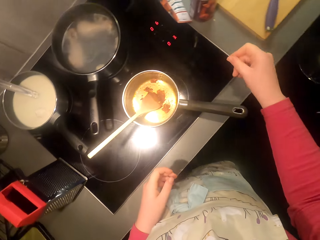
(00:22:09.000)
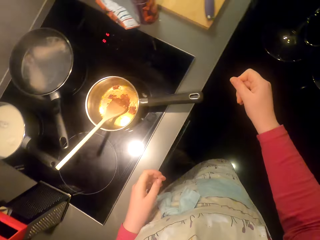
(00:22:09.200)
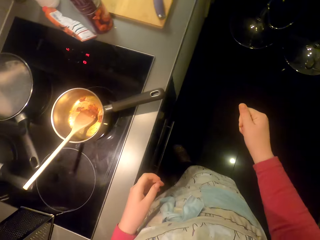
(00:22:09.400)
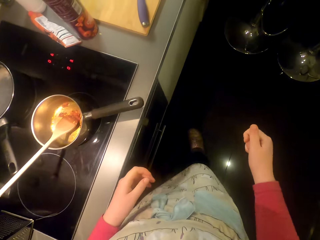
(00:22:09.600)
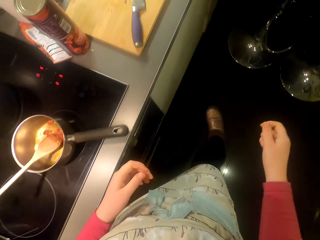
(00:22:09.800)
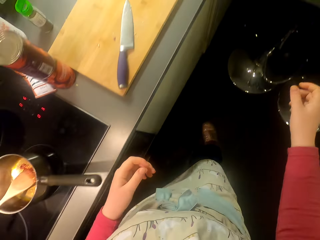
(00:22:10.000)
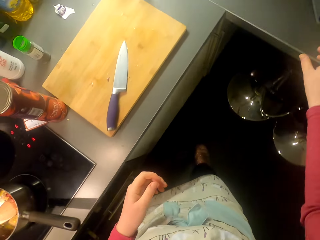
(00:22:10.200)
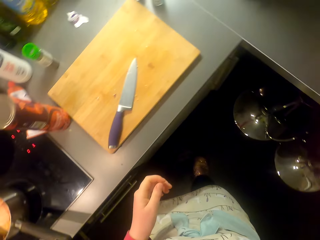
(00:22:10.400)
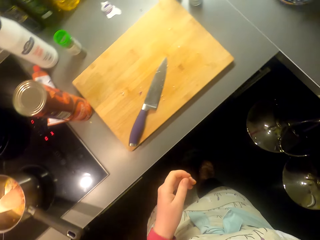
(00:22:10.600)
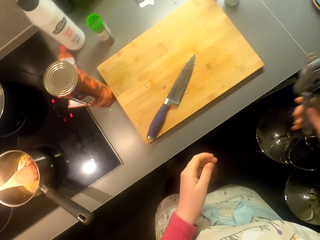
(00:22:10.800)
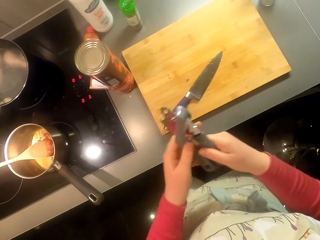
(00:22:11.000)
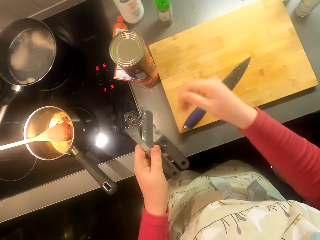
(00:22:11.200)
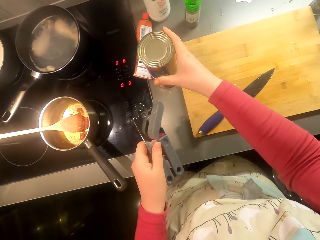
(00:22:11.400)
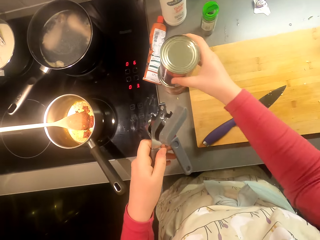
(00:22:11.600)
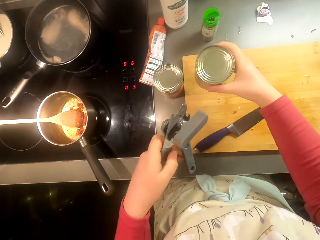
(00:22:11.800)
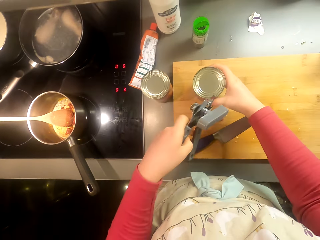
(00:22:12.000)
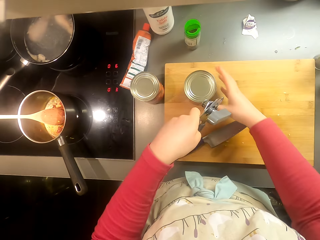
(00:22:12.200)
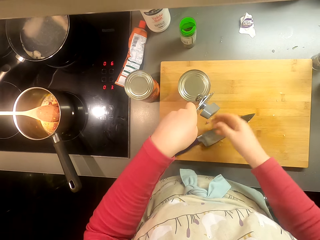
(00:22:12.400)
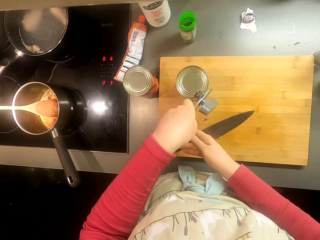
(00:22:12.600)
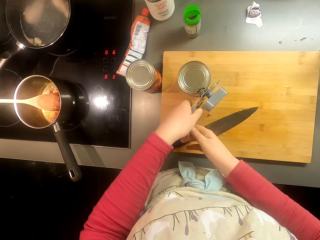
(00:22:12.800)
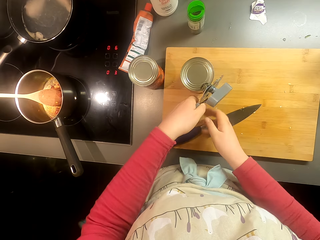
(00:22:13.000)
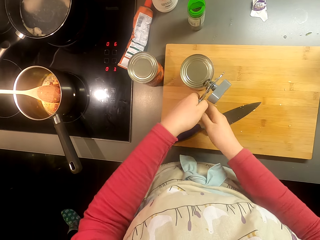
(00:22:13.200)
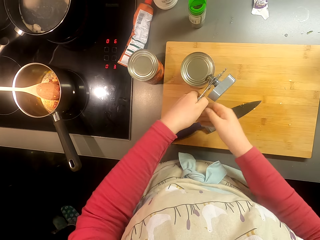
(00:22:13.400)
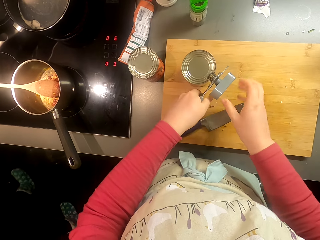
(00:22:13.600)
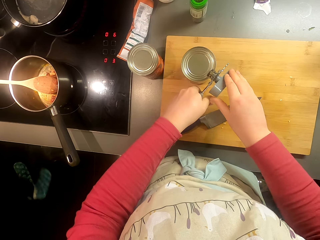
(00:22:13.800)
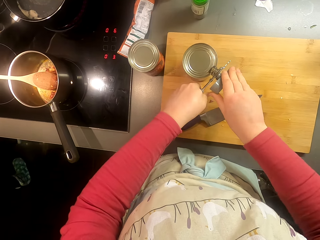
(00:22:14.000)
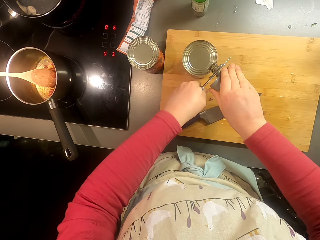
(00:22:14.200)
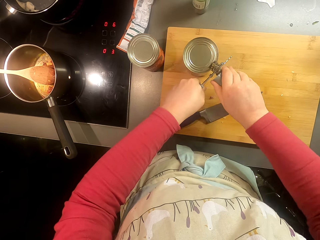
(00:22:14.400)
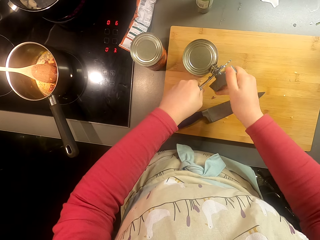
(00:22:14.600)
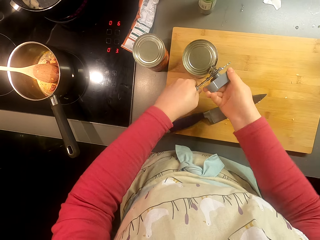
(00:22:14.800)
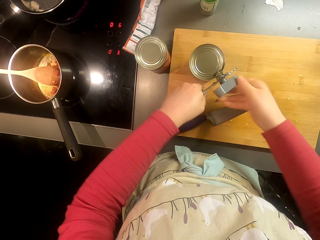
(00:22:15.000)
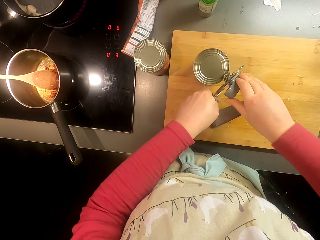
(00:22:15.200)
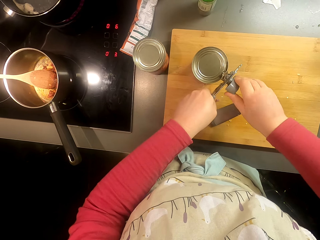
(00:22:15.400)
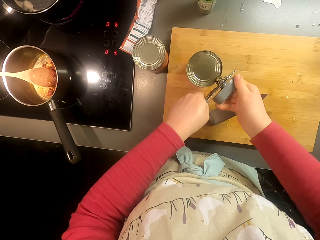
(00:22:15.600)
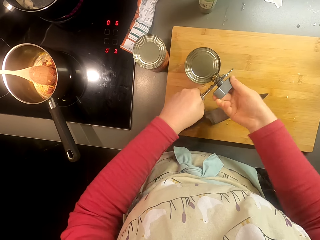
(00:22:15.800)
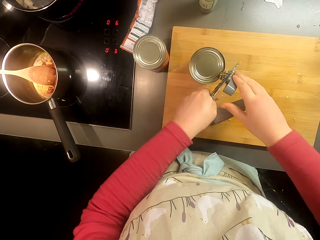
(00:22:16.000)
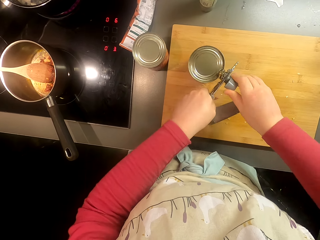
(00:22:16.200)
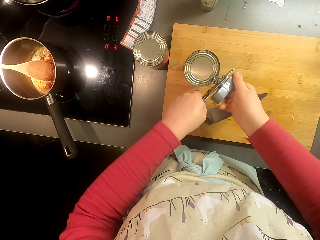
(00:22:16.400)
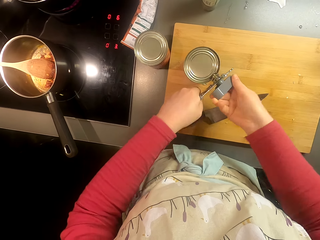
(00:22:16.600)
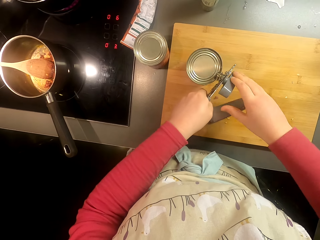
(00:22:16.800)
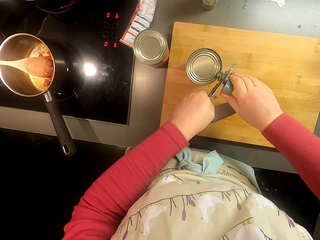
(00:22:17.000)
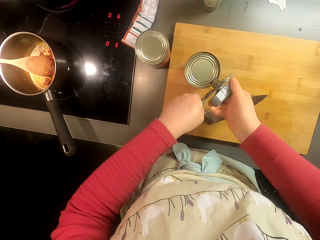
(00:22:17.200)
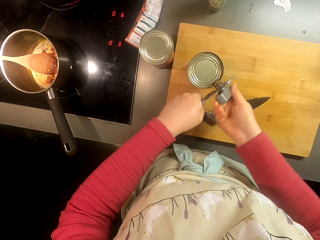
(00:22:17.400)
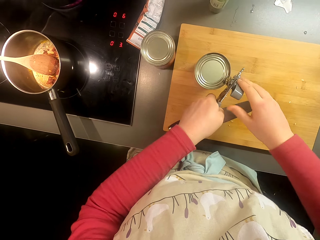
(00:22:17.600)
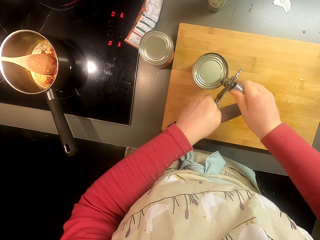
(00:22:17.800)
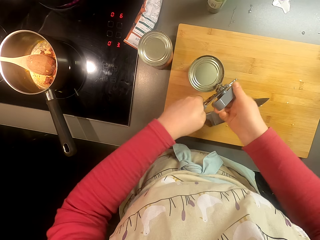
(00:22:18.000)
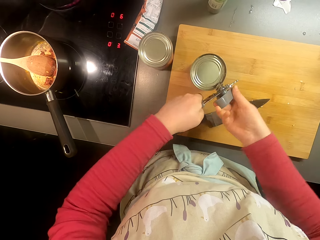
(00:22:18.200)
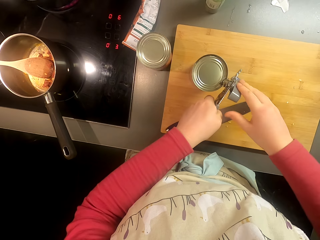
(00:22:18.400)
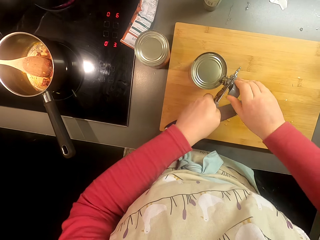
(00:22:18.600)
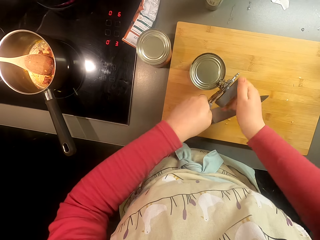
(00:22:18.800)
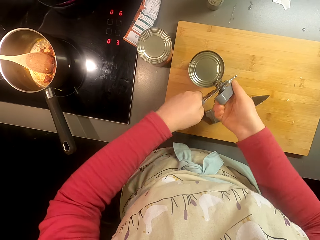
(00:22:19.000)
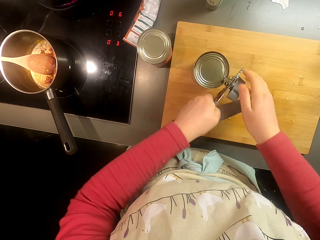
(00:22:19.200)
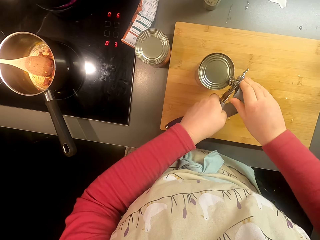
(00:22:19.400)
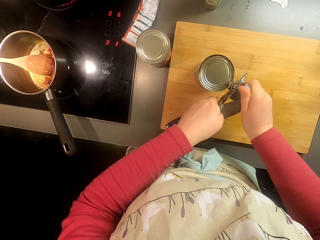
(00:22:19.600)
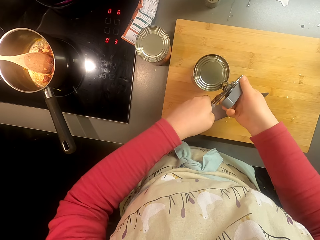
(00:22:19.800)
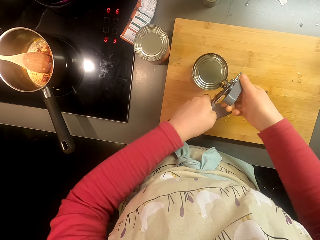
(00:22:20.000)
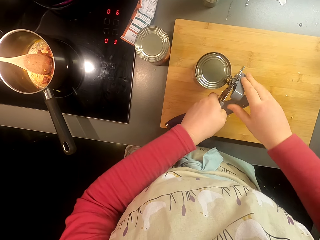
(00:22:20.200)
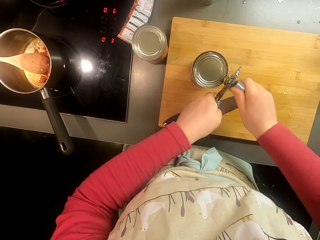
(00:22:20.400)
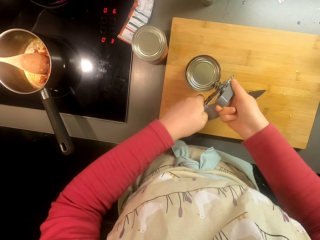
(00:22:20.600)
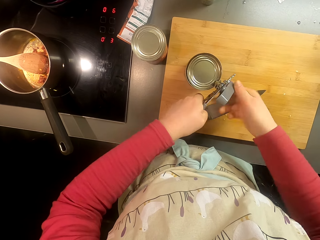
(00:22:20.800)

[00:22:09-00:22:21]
The camera wearer walks around the room. They pick up a can opener. They pick up a tin. They break the seal with the can opener.

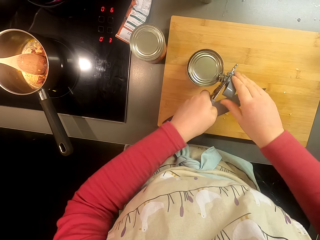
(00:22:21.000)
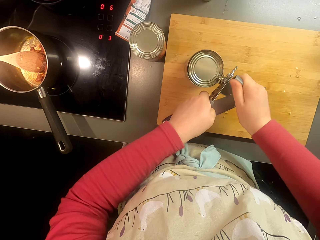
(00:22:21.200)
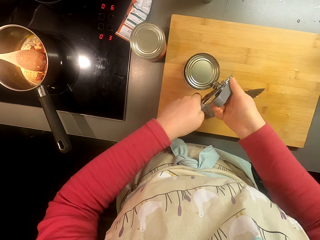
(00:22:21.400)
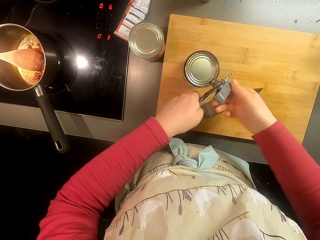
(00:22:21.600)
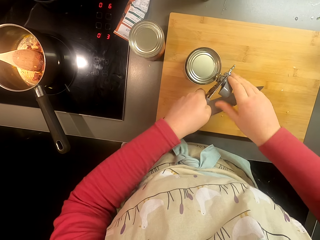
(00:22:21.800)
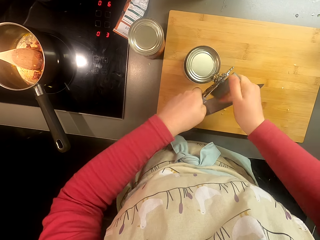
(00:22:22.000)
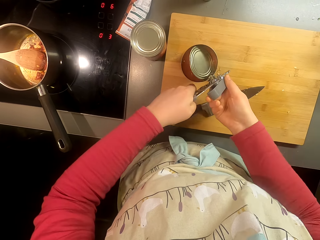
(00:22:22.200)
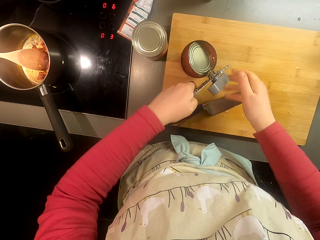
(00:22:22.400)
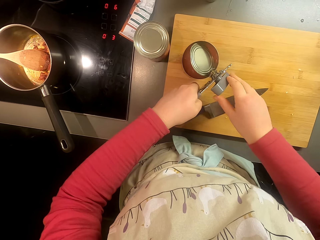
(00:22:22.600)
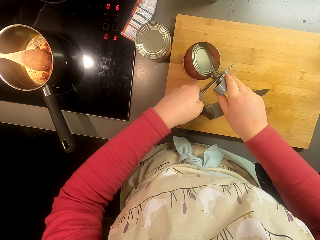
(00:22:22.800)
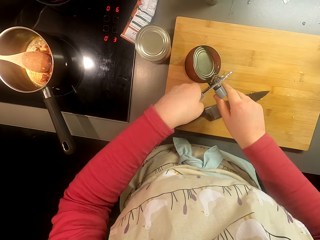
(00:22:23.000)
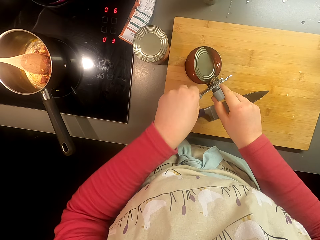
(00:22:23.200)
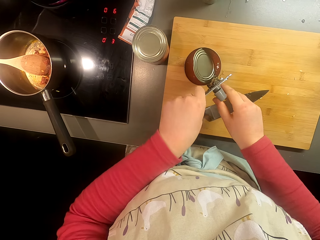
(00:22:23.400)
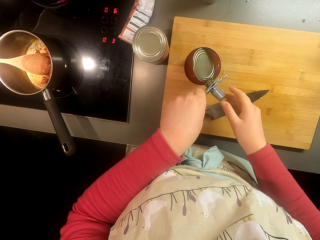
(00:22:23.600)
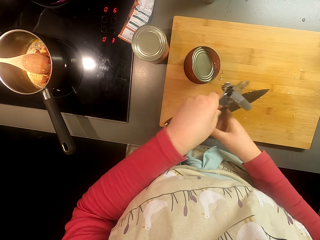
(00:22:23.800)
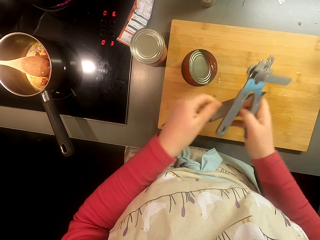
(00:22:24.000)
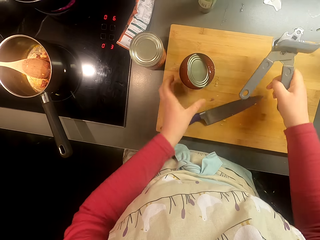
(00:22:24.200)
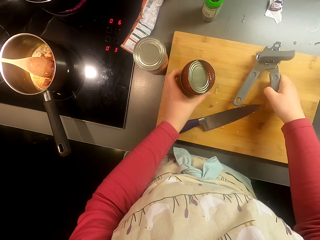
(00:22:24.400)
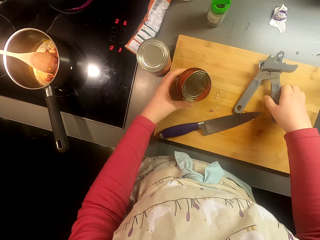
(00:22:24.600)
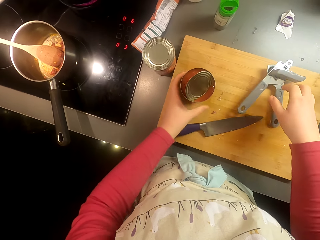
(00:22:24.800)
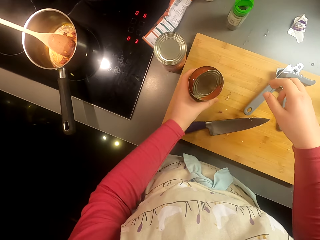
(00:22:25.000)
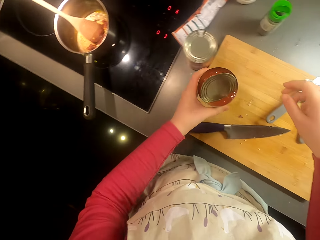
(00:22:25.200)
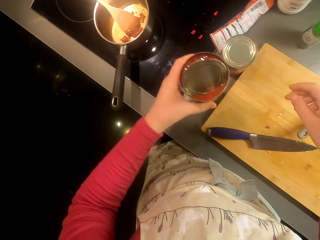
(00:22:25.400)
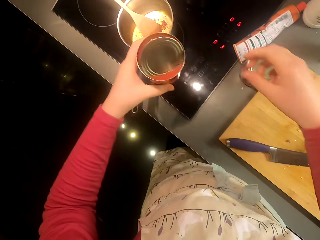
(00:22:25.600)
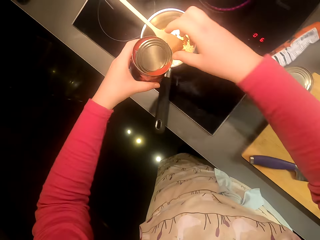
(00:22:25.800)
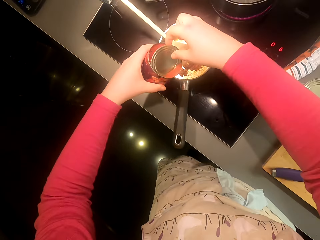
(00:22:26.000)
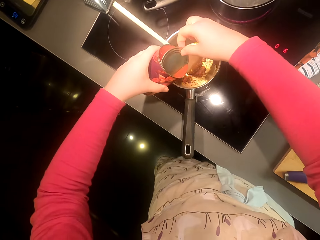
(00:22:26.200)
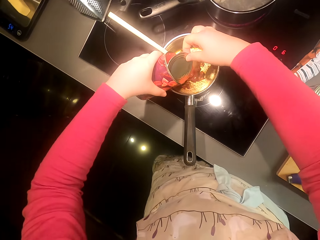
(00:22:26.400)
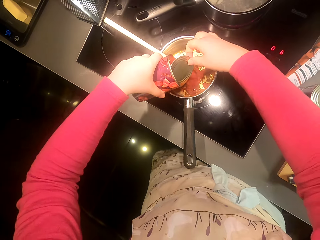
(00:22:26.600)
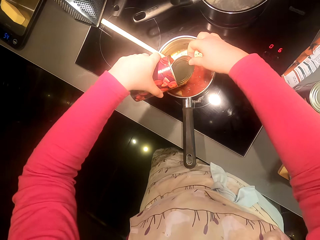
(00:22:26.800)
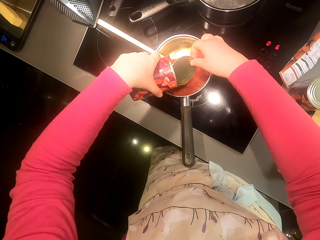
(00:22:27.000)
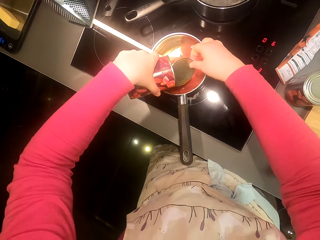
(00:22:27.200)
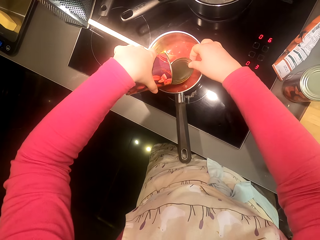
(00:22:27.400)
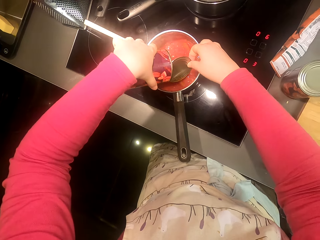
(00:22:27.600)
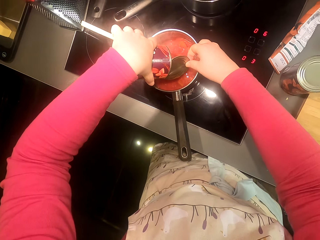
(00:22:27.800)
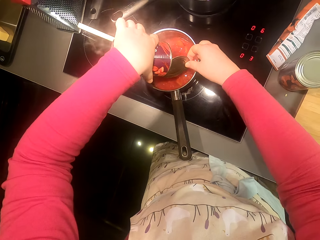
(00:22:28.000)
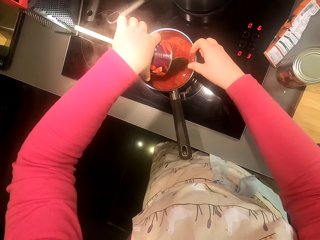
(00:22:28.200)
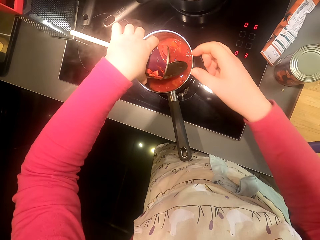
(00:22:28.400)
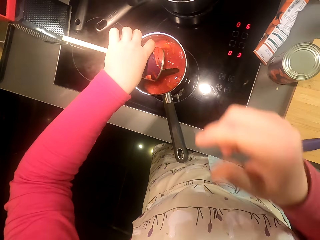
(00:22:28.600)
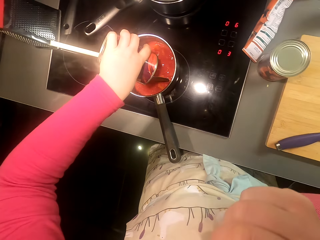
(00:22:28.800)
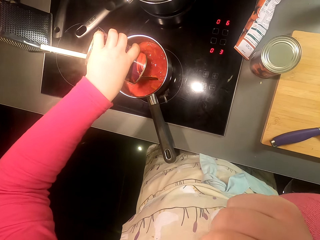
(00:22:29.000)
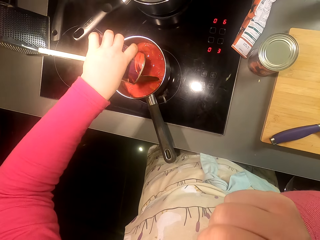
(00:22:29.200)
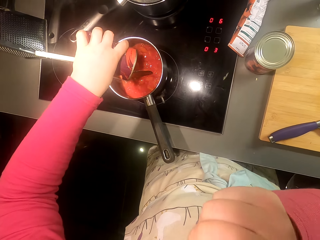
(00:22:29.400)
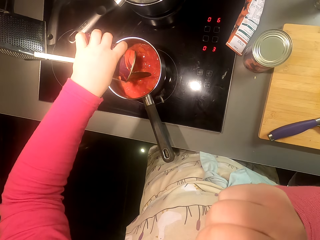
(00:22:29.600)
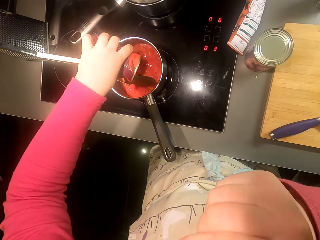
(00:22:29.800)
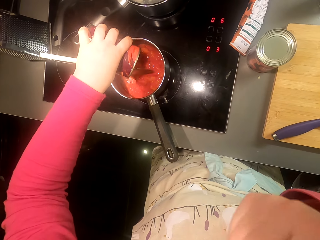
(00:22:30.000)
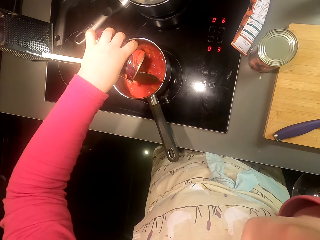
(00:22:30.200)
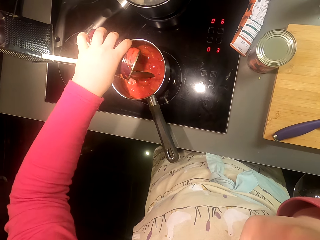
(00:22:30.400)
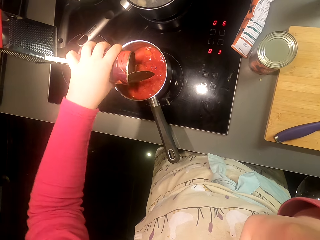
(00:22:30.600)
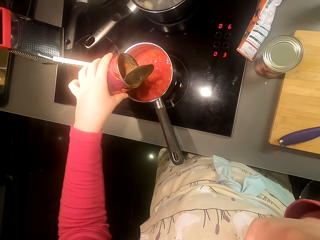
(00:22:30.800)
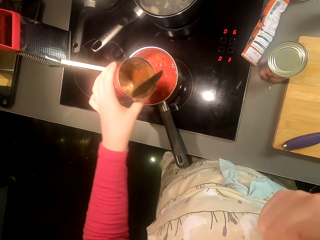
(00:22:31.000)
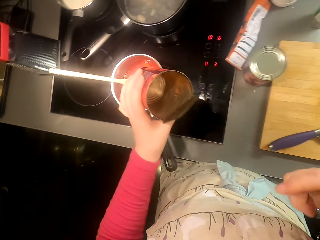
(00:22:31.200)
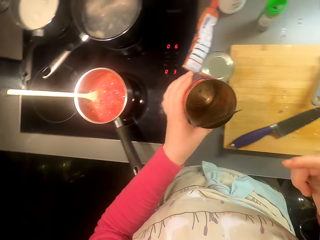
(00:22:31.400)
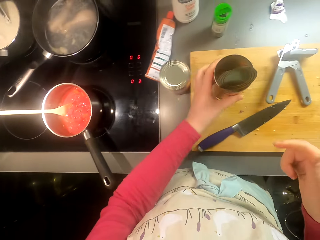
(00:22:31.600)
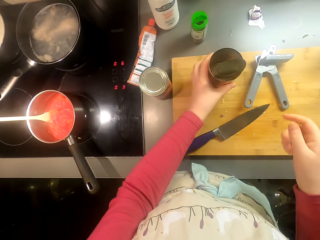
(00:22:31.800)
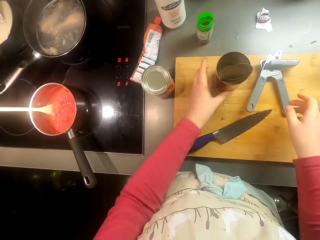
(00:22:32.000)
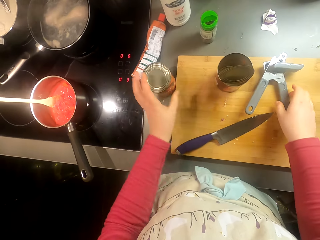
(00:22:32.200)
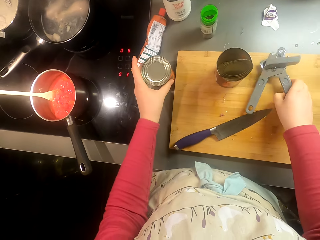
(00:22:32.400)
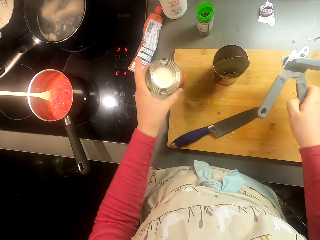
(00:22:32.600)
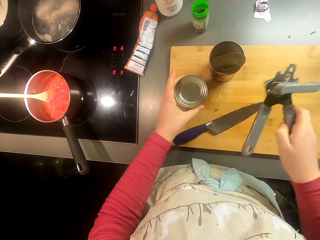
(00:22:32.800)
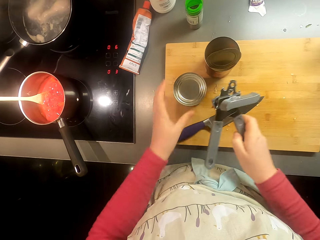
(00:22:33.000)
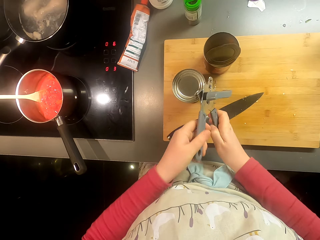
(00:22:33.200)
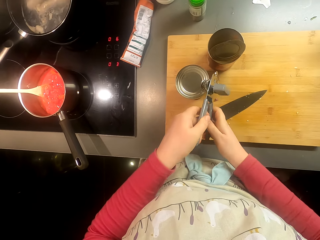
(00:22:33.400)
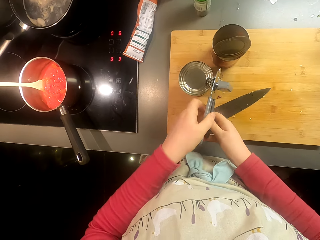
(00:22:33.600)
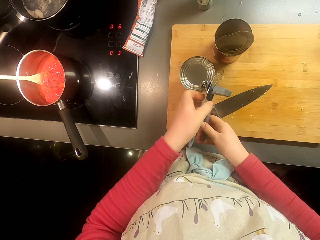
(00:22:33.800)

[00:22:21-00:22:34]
The camera wearer puts the can opener on the chopping board. They put the tomato paste in the pan. They put the can on the chopping board. They pick up the can opener. They pick up the can.
